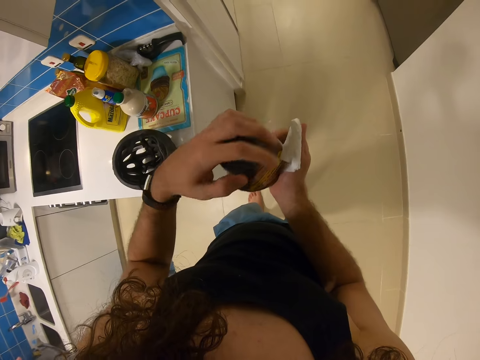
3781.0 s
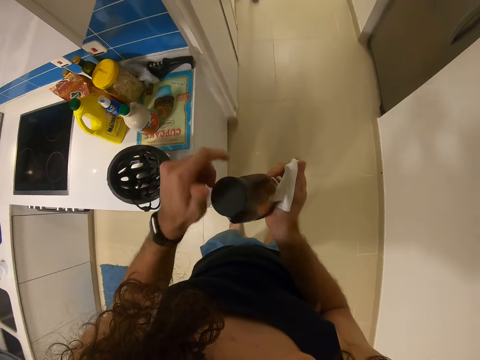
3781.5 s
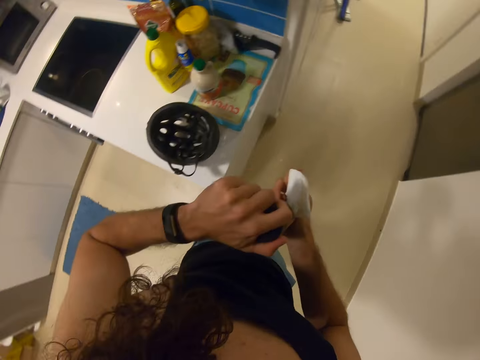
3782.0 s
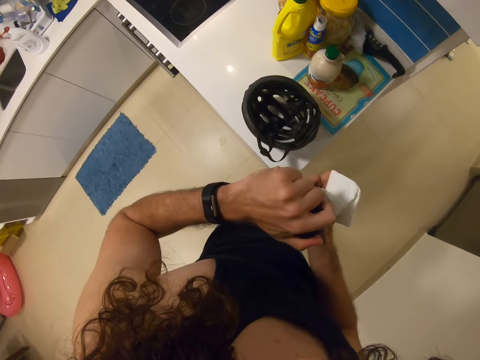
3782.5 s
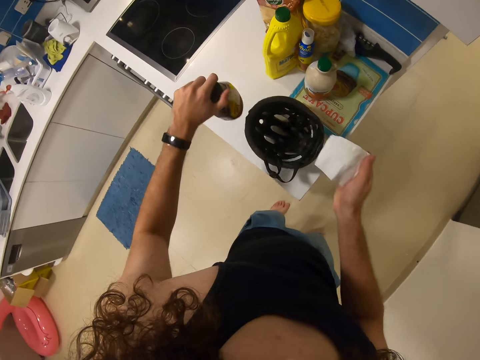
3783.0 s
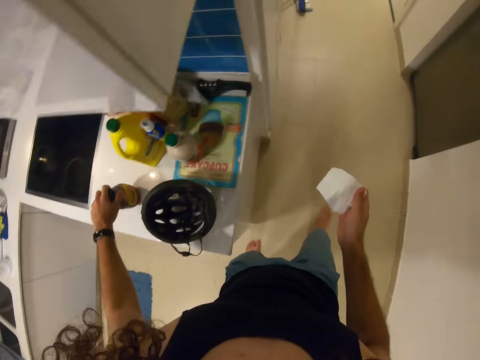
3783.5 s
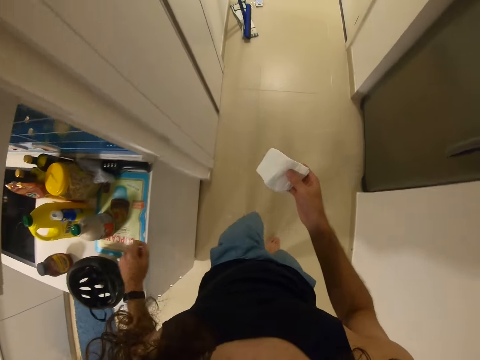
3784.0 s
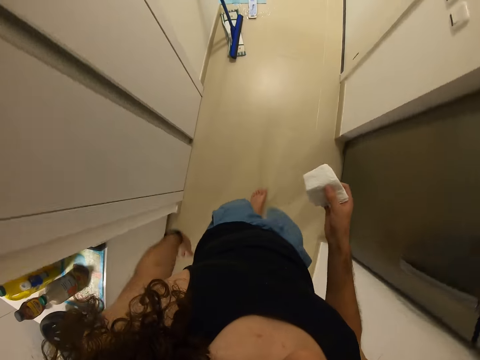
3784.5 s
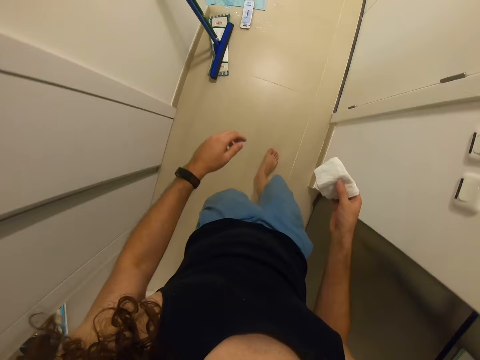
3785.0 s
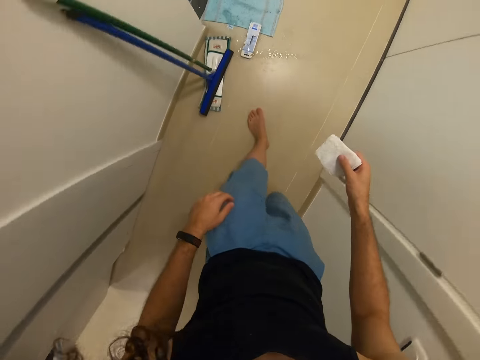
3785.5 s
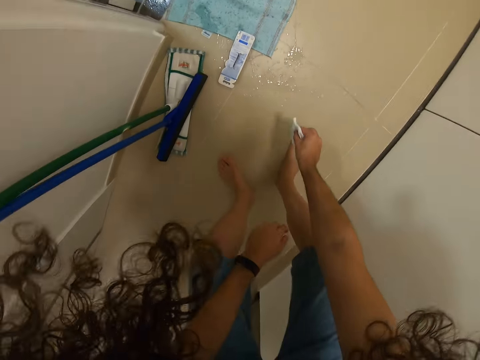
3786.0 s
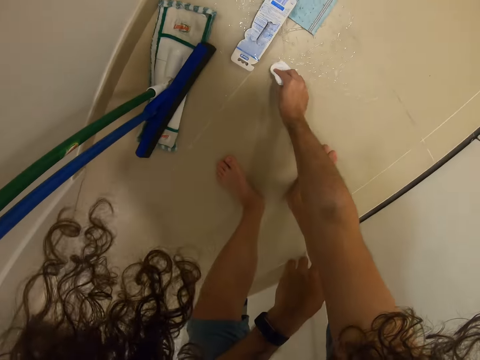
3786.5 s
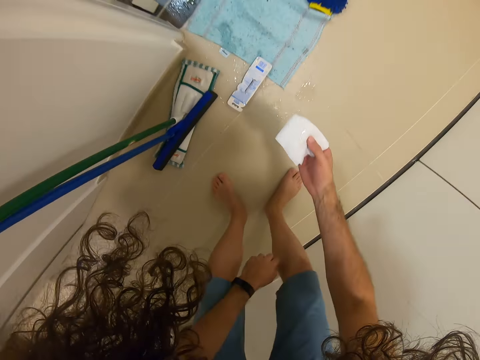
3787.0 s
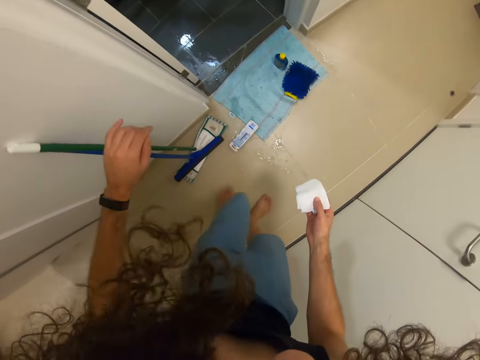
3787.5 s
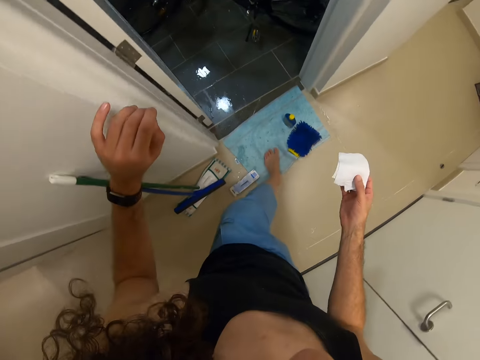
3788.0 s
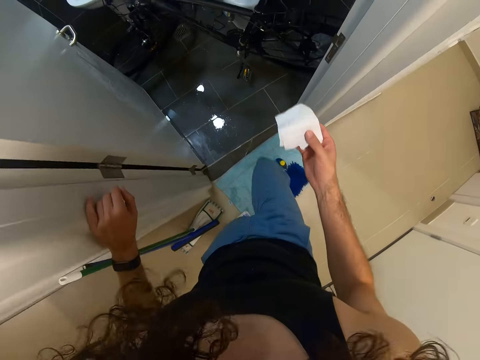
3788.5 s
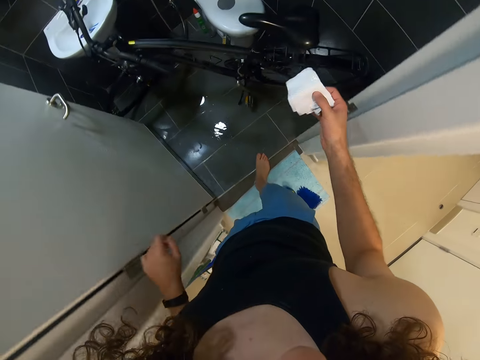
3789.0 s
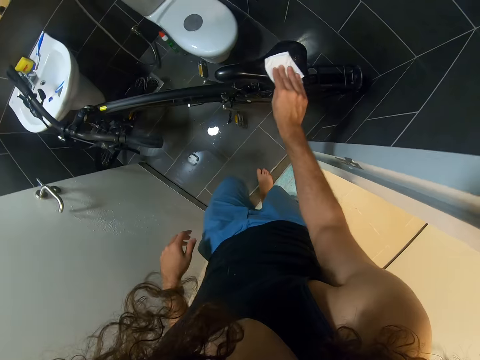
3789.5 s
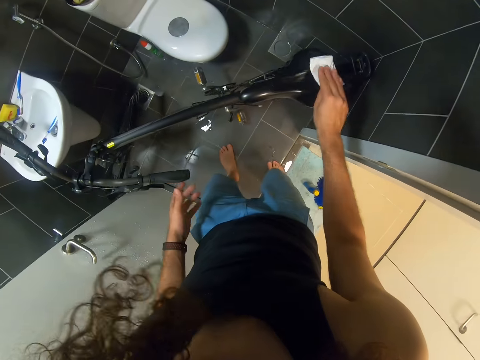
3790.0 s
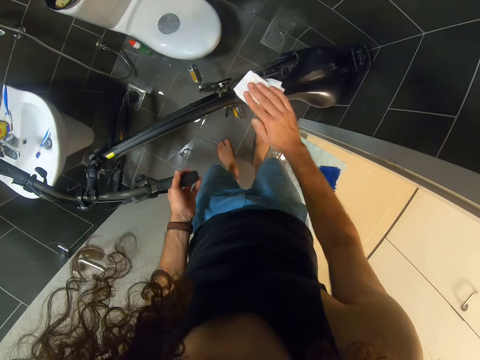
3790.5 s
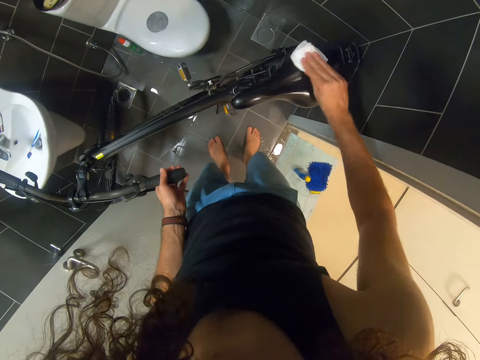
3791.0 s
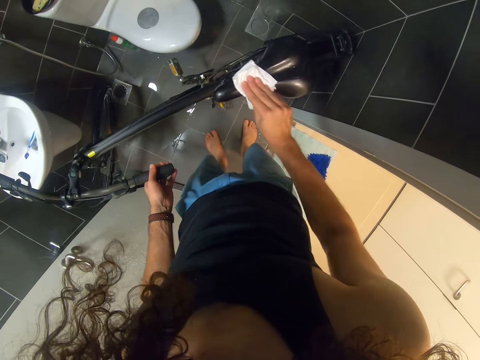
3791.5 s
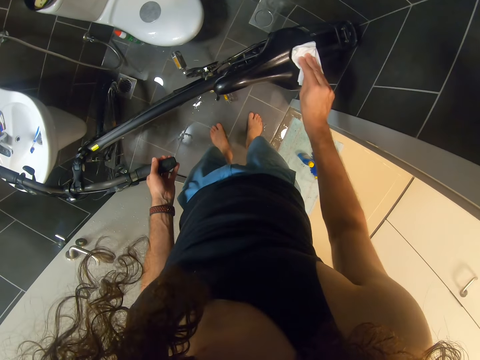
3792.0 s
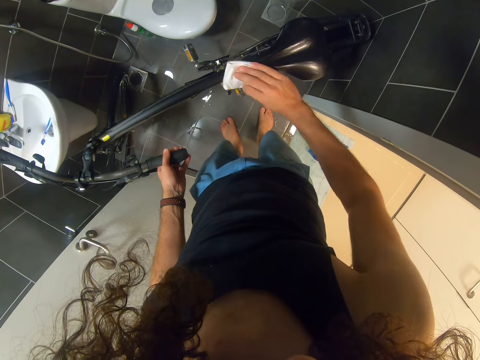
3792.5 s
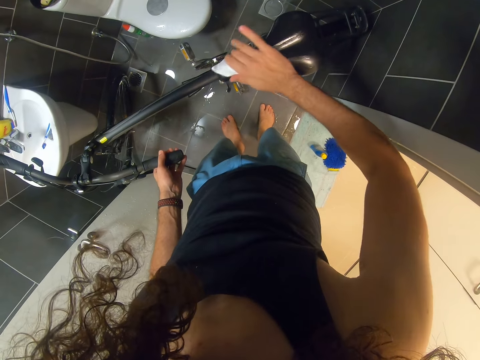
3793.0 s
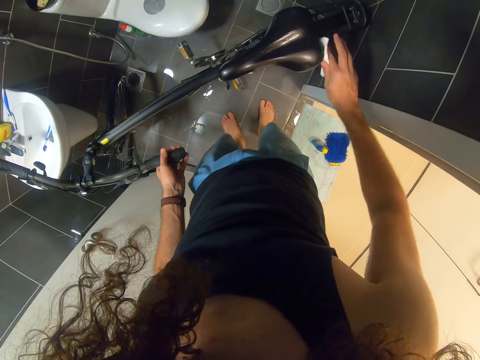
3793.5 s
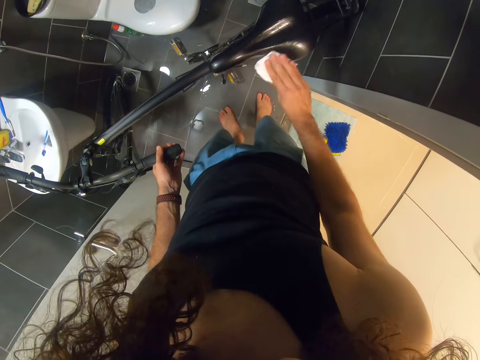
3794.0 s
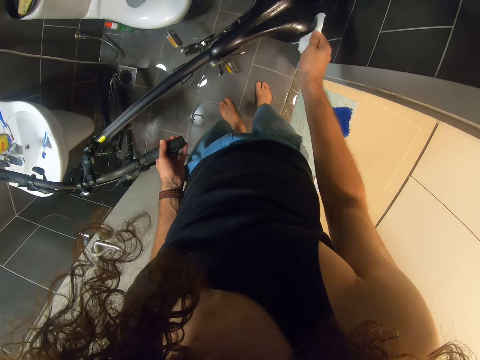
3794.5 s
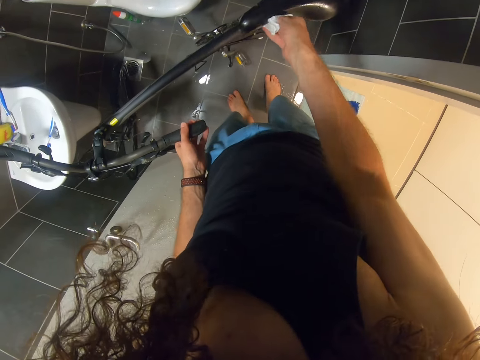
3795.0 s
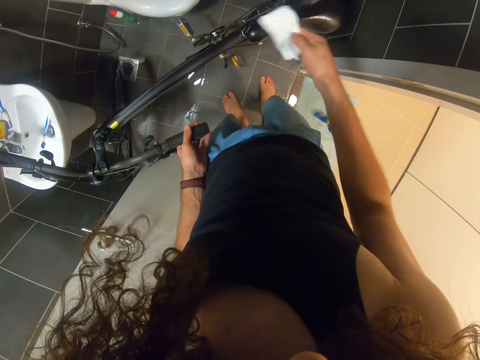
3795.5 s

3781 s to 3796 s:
The camera wearer puts the bottle from the kitchen counter. They walk around. They wipe the floor with paper. They walk in a toilet. They wipe the bicycle saddle with paper.

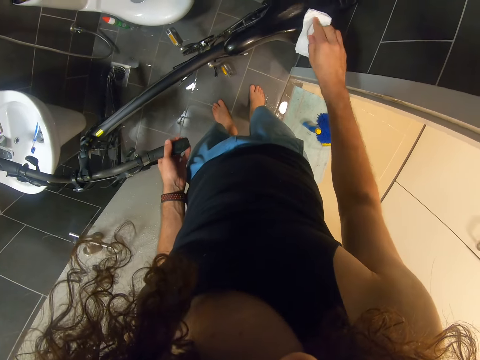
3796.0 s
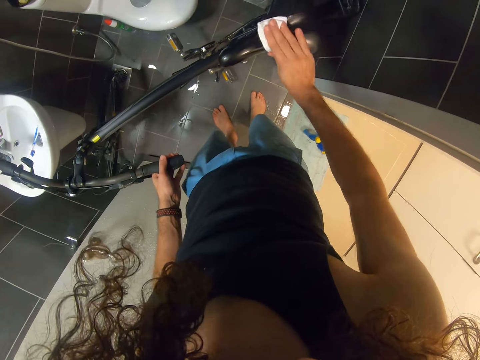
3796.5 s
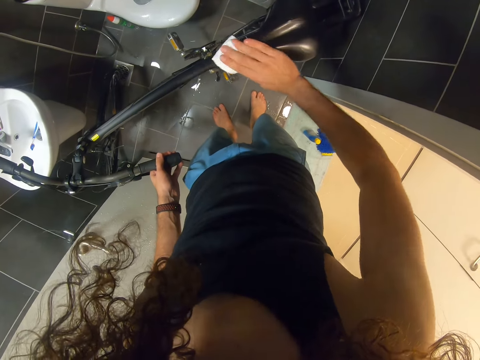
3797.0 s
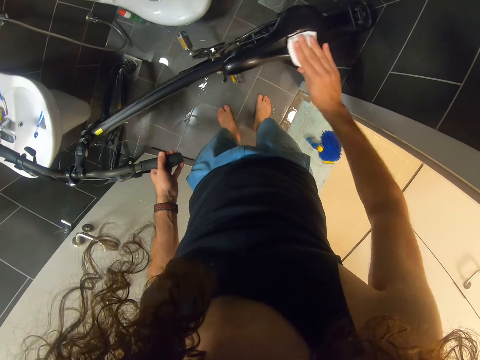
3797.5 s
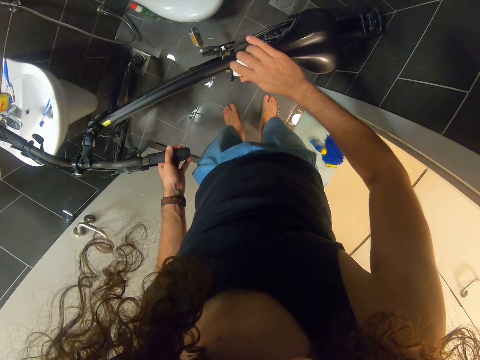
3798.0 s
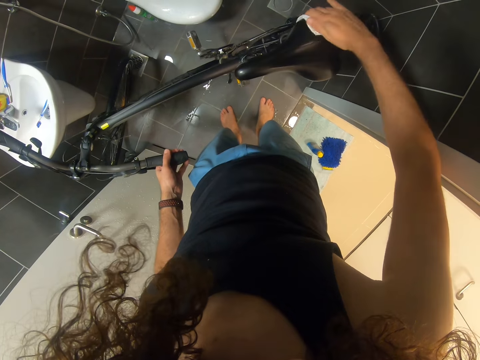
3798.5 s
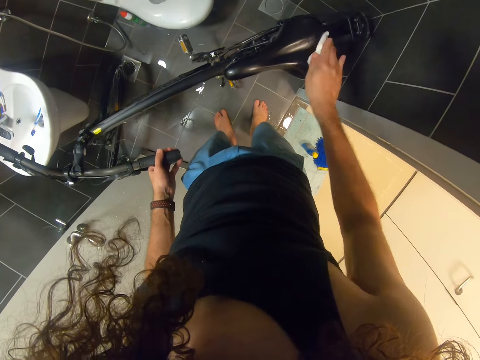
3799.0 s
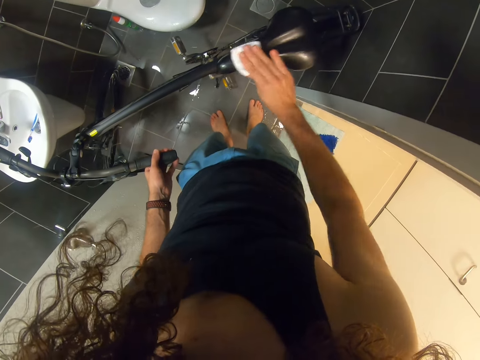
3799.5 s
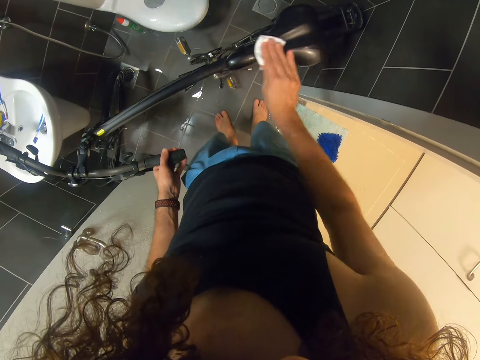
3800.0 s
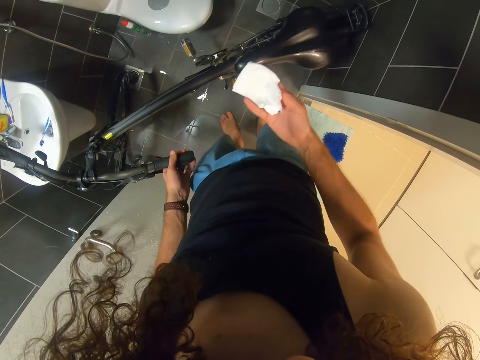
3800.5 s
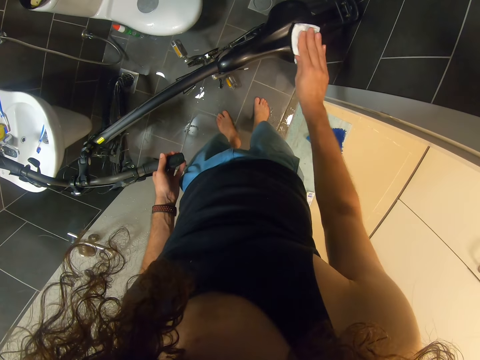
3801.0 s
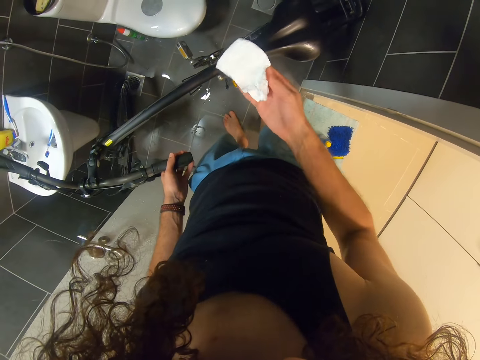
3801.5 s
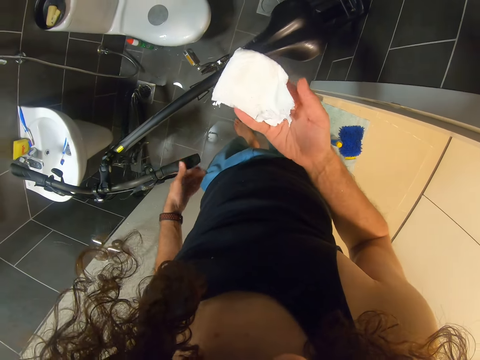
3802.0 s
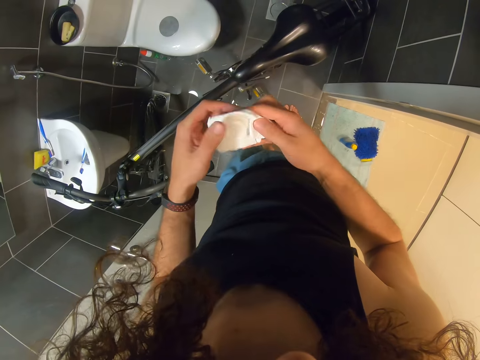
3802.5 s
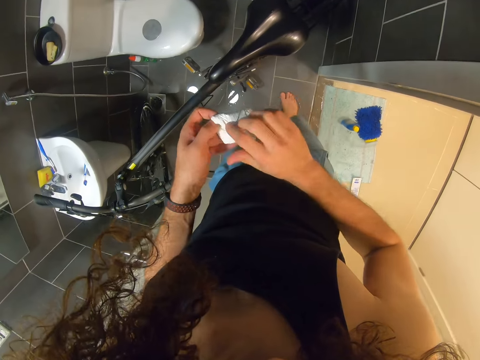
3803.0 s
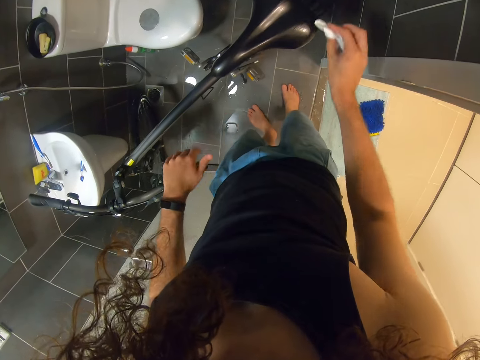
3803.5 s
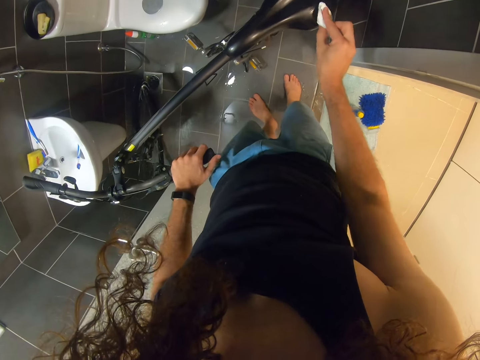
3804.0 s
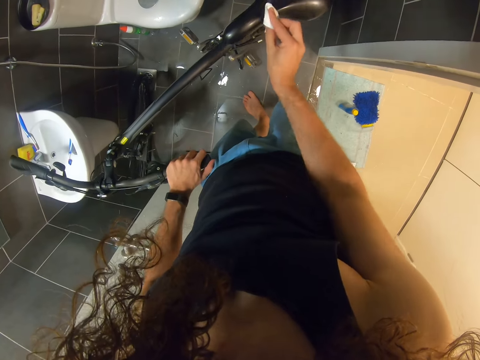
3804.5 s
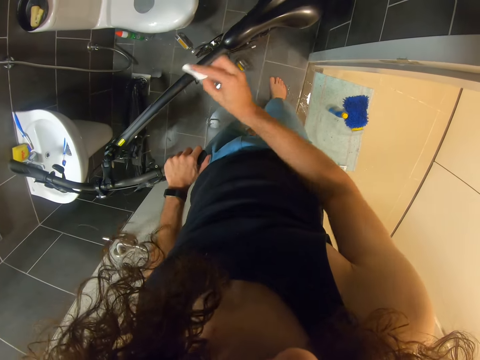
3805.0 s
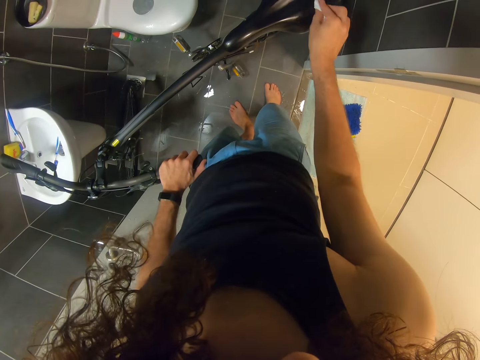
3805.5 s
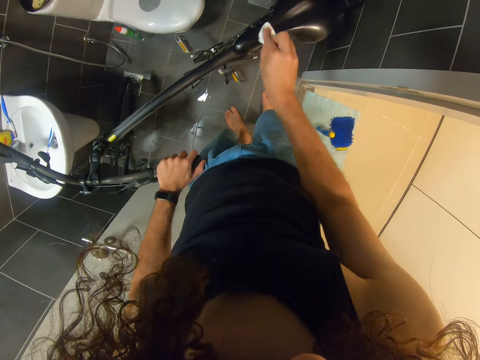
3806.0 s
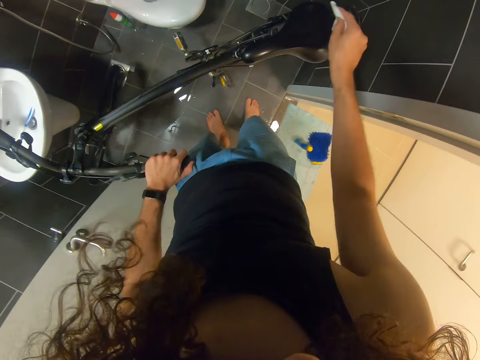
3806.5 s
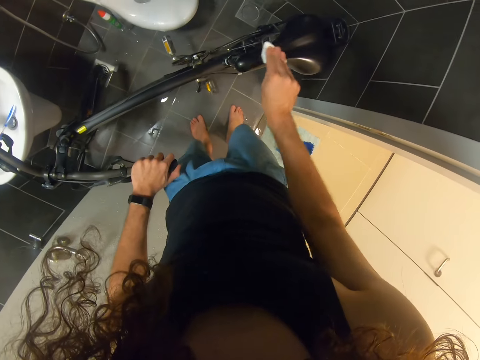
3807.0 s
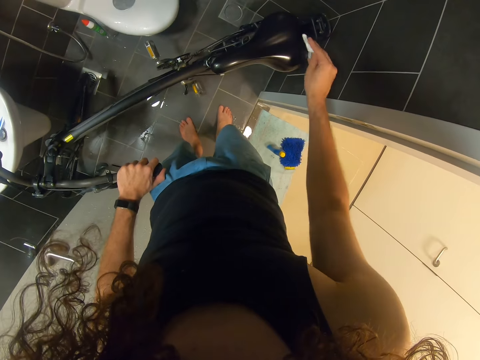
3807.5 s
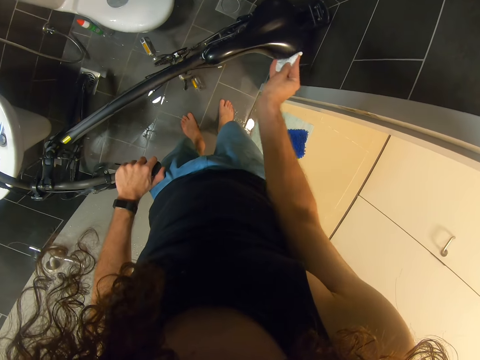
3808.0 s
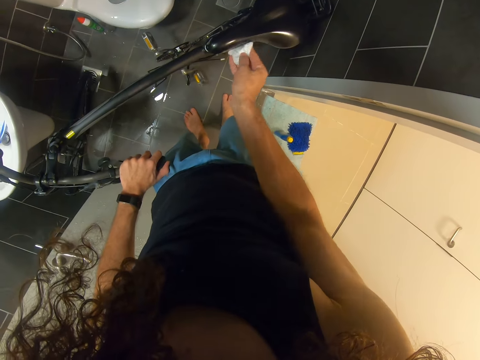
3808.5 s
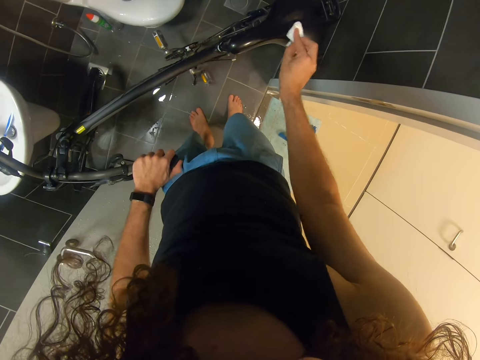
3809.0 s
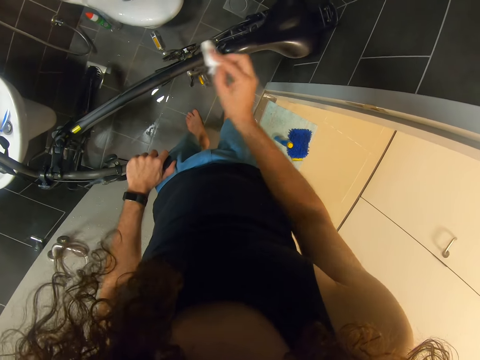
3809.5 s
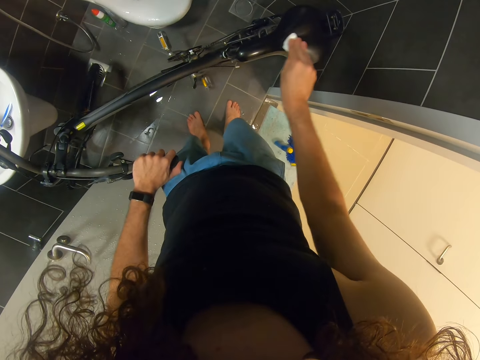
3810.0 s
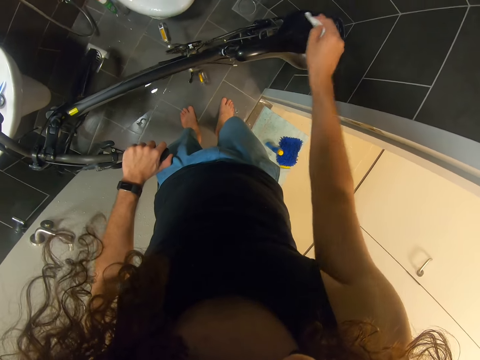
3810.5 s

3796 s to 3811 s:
The camera wearer stares at a paper tissue. They fold the paper tissue and wipe the saddle.
